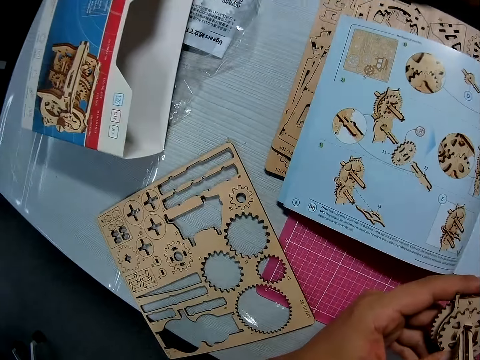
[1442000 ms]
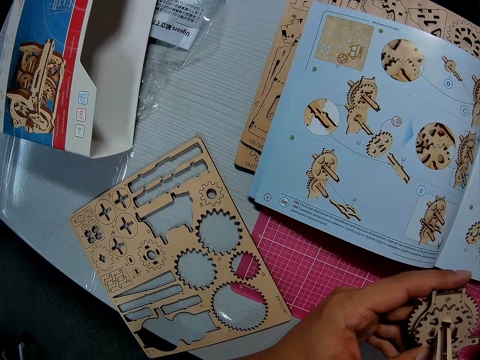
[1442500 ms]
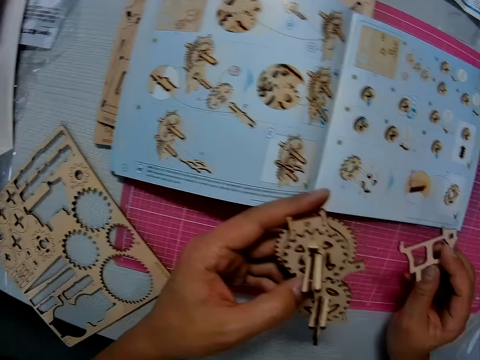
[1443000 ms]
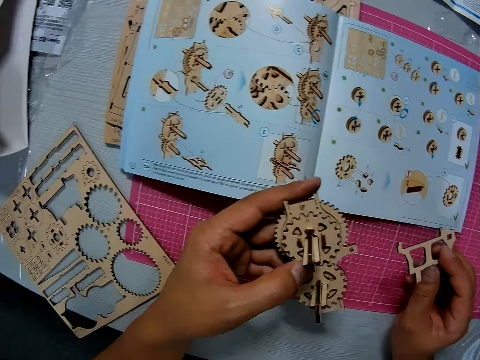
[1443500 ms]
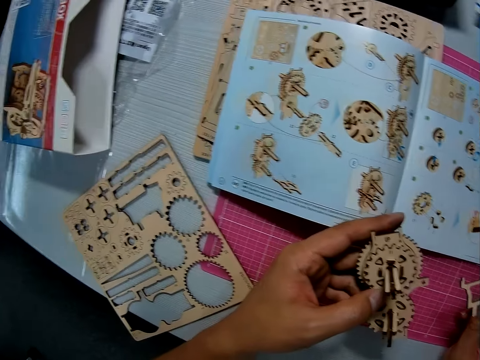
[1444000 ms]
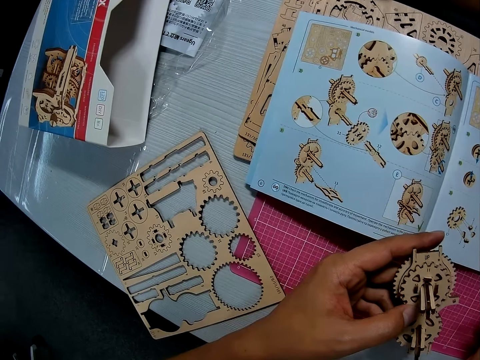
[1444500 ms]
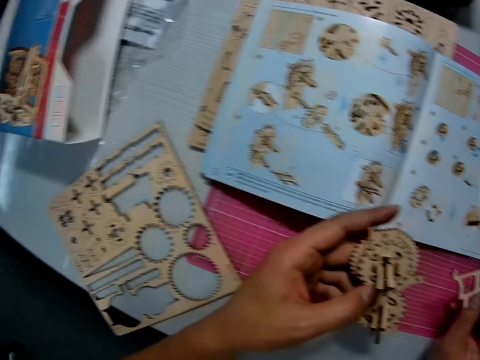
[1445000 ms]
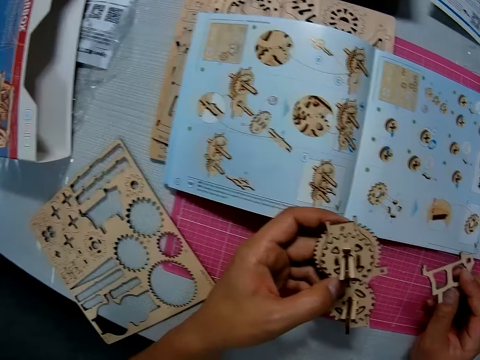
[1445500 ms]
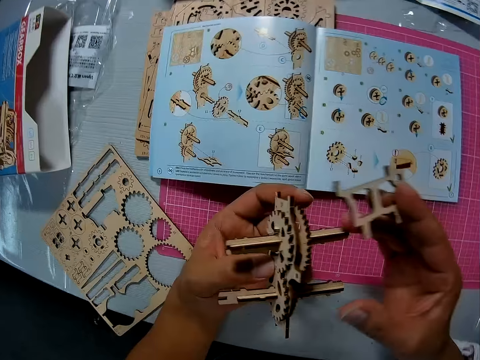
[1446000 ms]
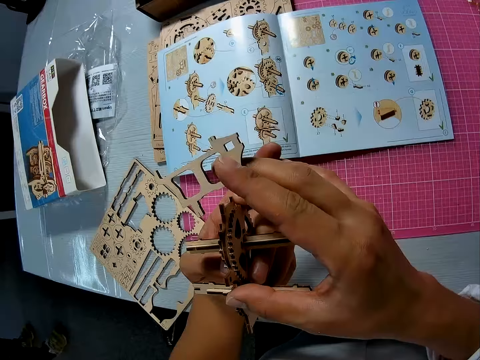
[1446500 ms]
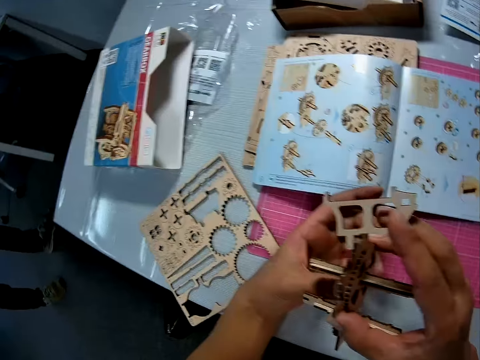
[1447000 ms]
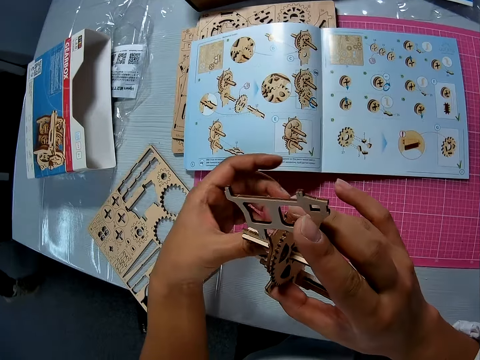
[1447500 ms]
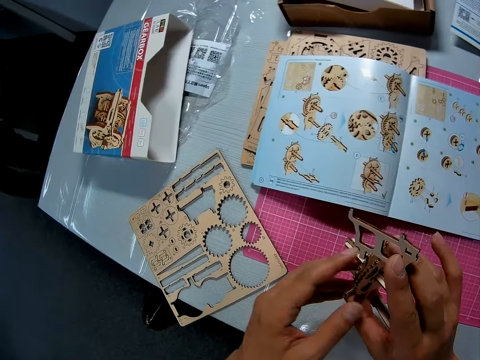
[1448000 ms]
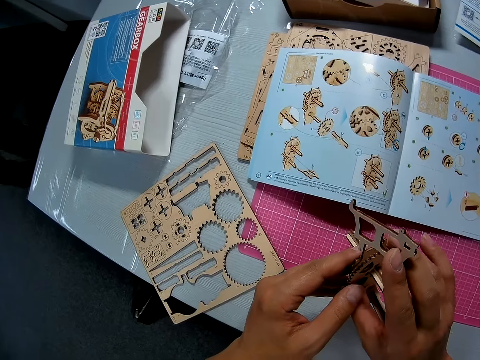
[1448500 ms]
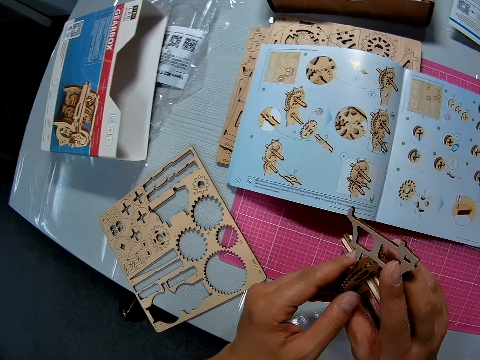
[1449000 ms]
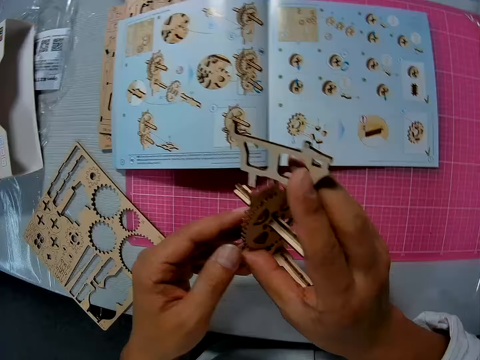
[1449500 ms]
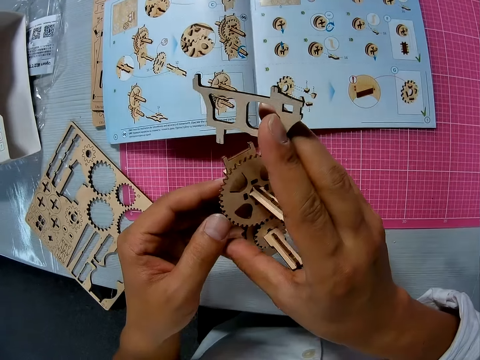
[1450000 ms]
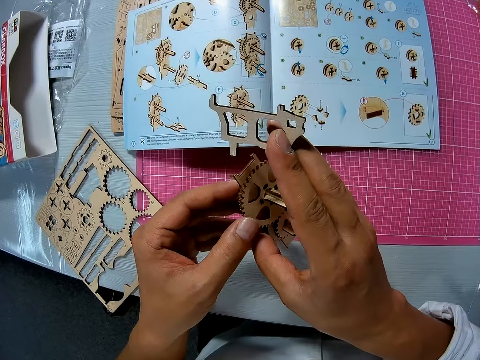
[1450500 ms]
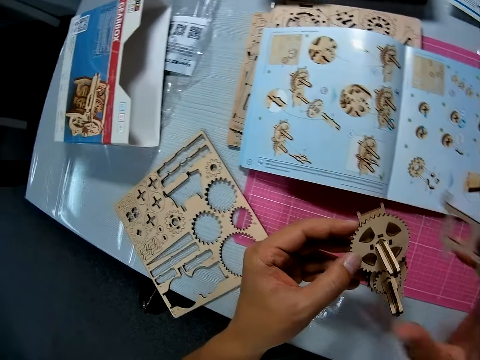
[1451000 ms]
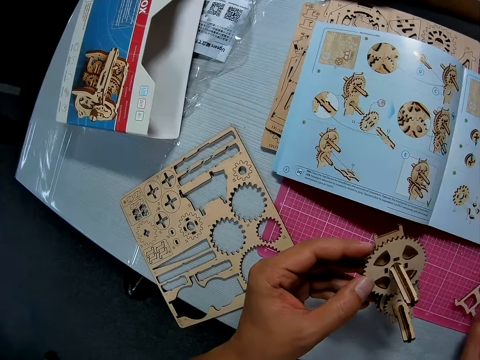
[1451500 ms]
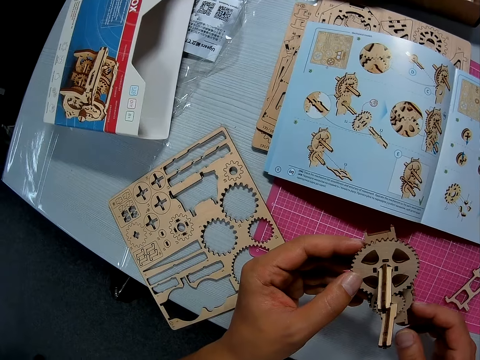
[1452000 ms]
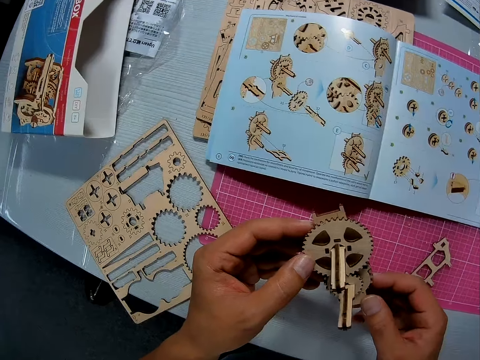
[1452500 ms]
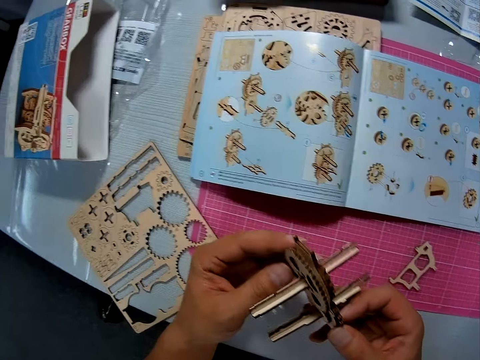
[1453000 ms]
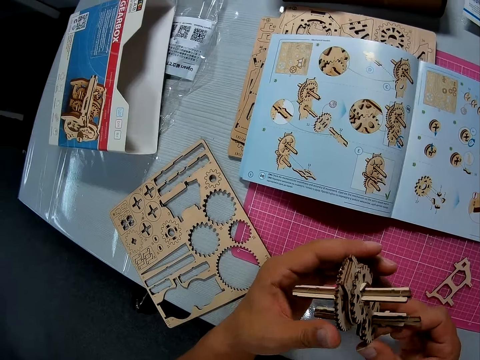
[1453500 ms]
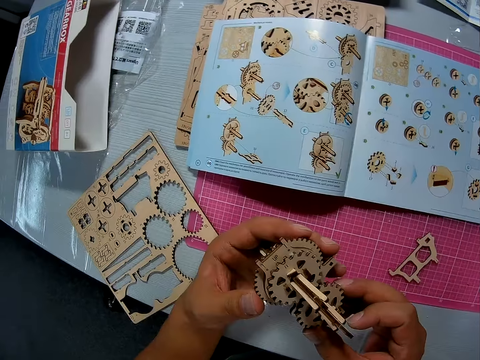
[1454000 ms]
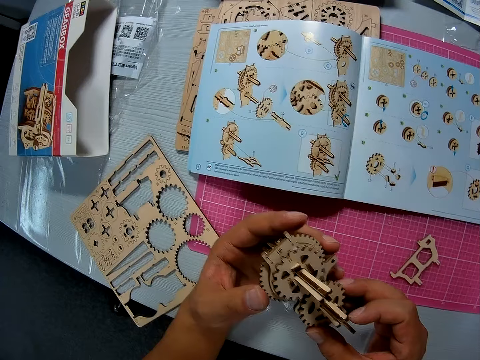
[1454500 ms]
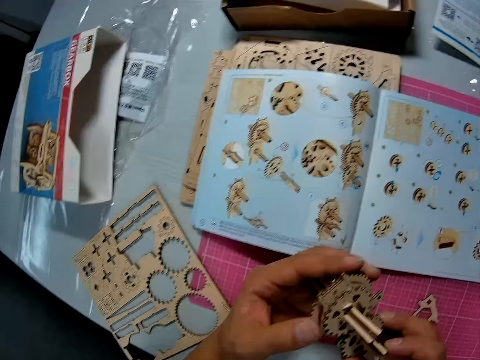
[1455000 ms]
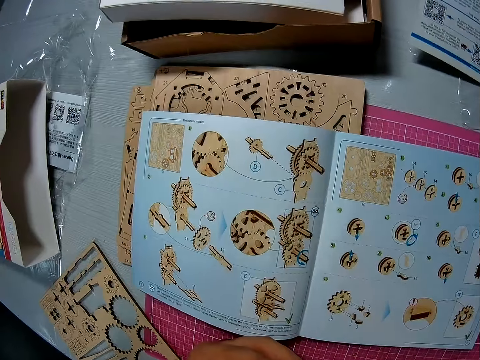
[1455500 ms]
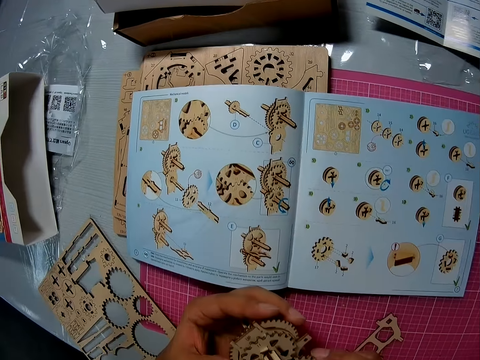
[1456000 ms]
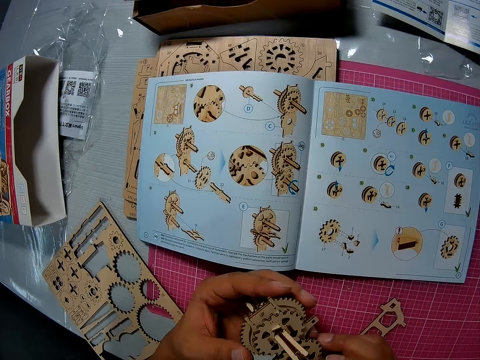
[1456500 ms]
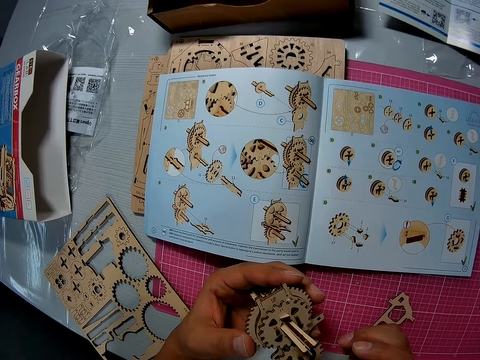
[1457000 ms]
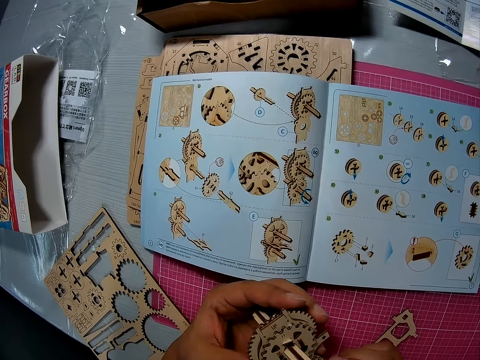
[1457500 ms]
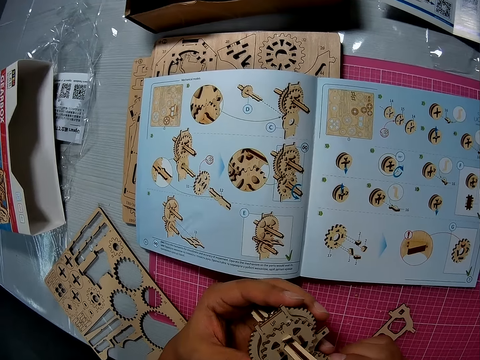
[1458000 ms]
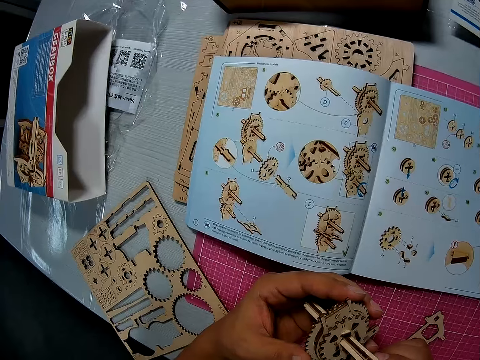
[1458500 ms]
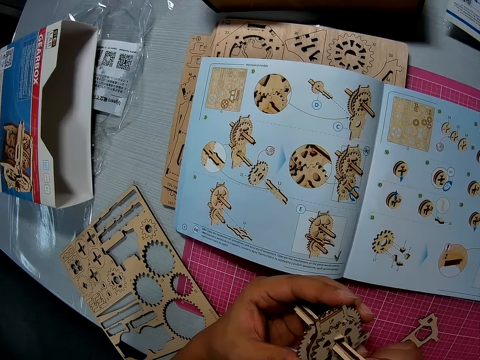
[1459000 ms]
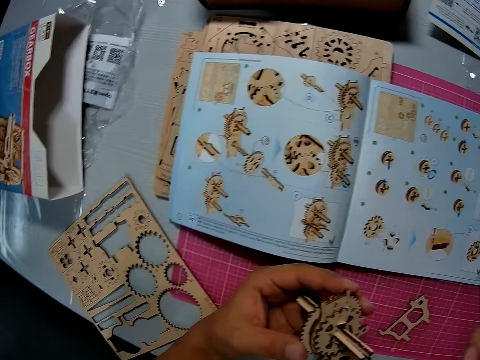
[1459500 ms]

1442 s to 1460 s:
The camera wearer looks at the manual on the table. They turn the mechanical model or gear model around. They drop the piece on the table. They turn the mechanical model around. They hold the gear model. They stare at the gear model. They look at the manual on the table.

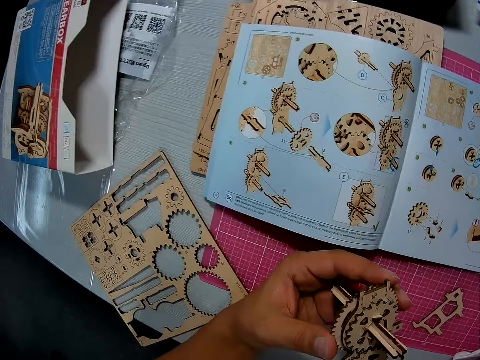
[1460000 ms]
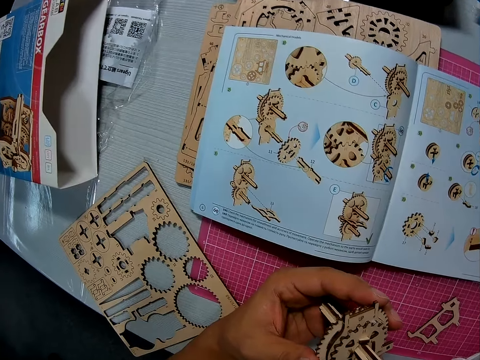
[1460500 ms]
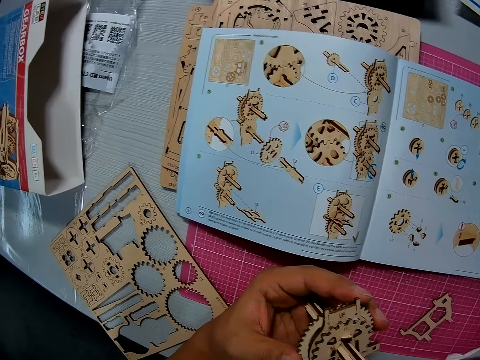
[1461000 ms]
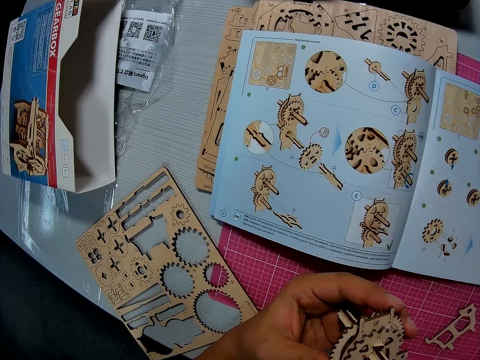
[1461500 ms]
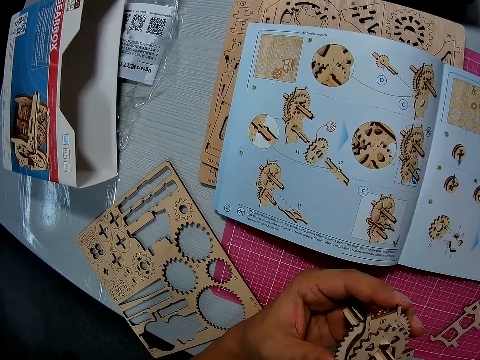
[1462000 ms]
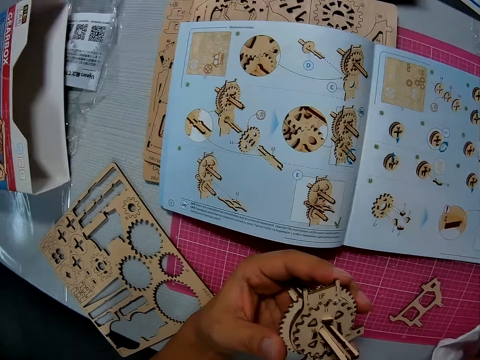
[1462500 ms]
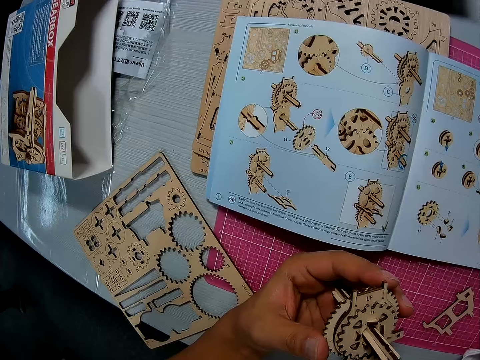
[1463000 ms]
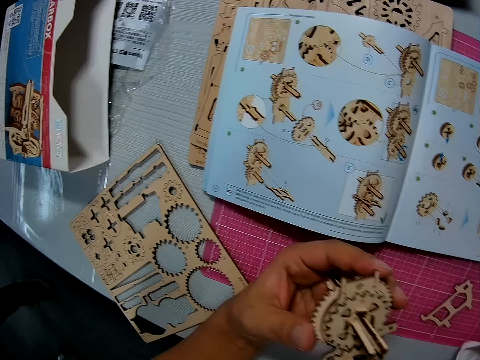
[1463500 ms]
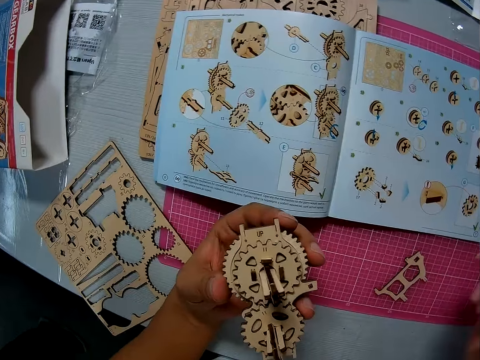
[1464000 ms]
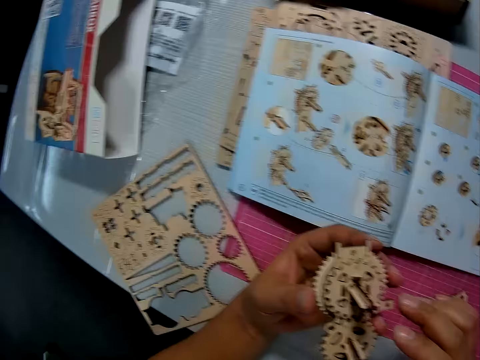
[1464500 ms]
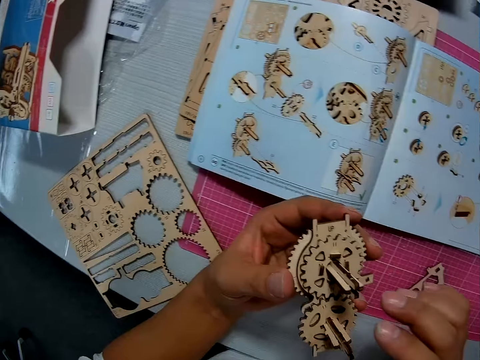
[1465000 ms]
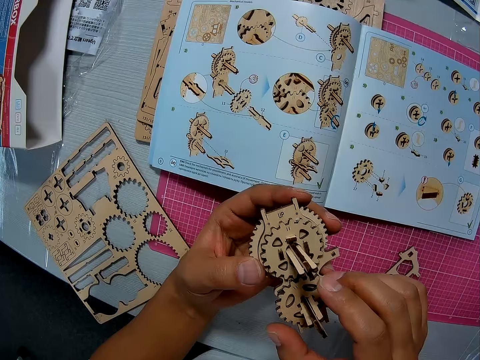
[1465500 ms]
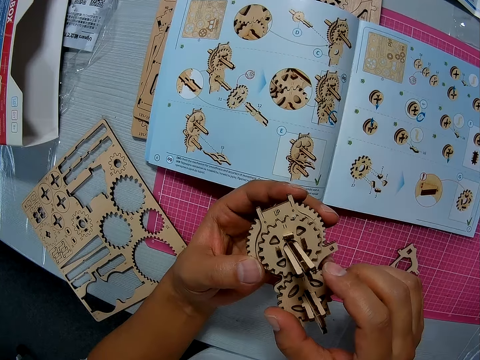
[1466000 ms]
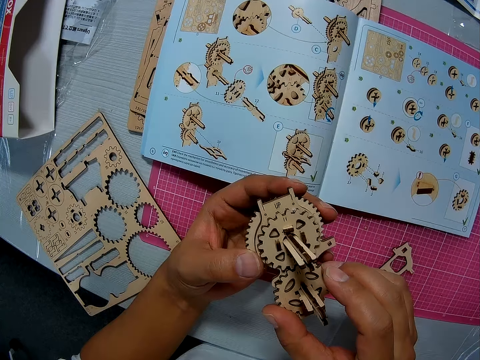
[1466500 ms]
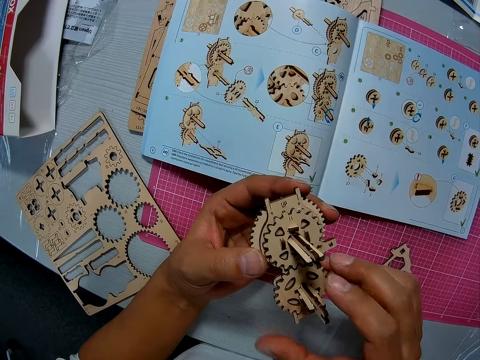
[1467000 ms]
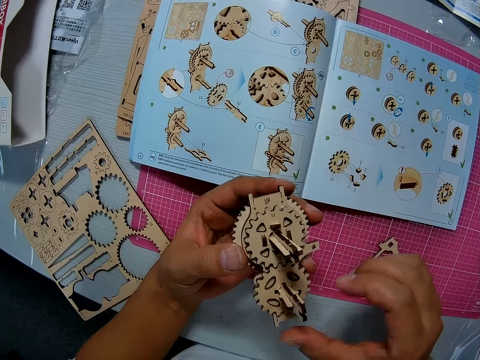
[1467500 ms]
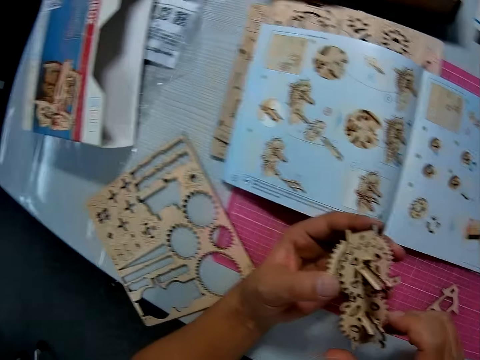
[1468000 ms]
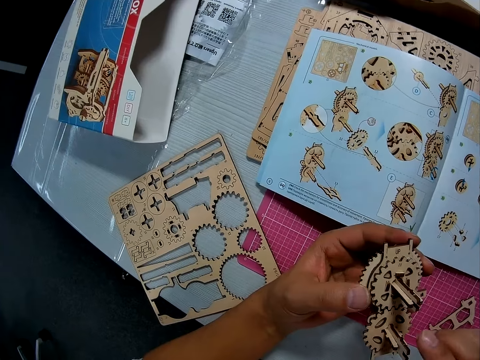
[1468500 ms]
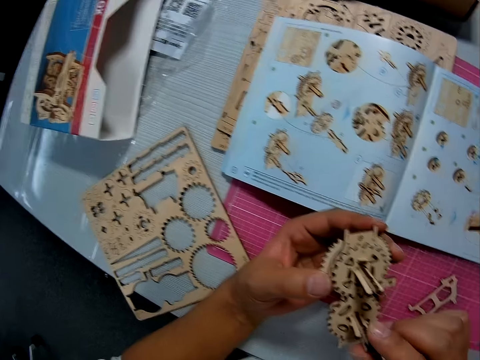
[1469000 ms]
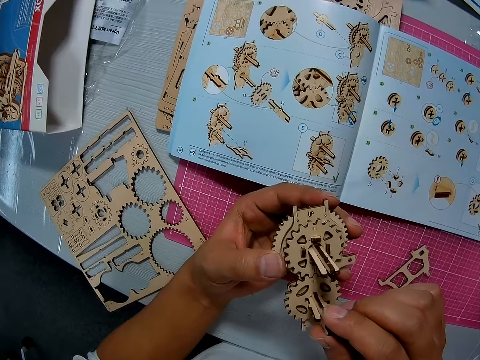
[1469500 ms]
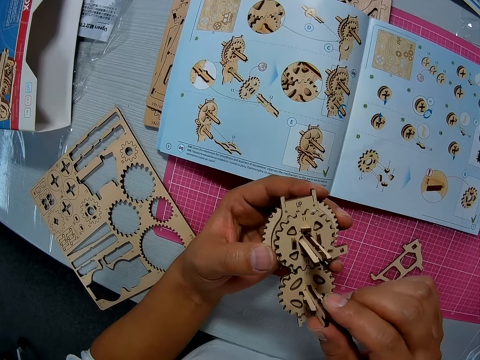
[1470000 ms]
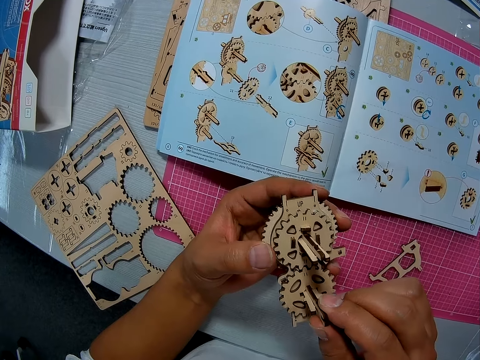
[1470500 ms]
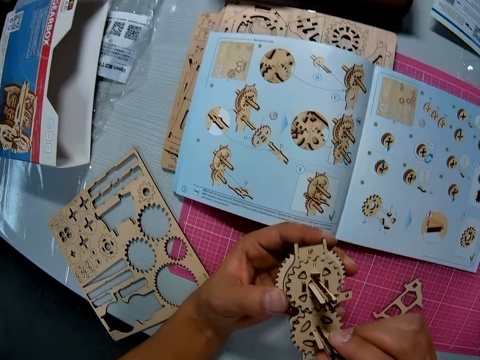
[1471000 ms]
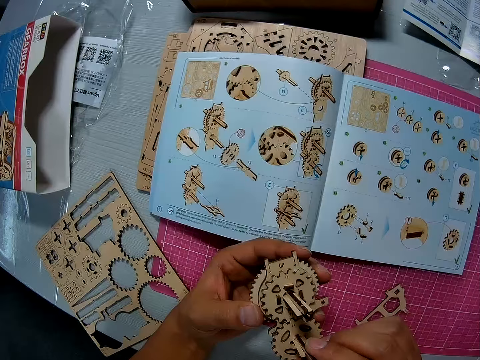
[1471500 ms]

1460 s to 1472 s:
The camera wearer moves the gear model. They adjust the pieces on the mechanical model. They attempt to move and tighten the gear model.
